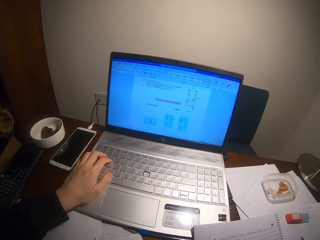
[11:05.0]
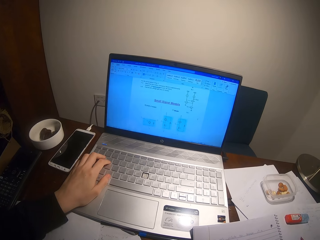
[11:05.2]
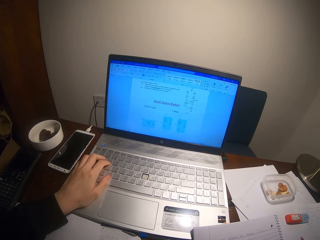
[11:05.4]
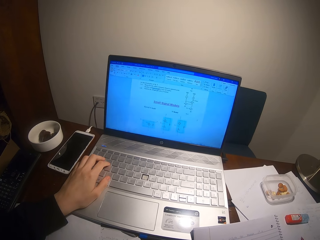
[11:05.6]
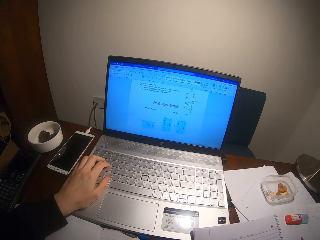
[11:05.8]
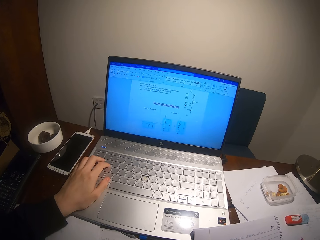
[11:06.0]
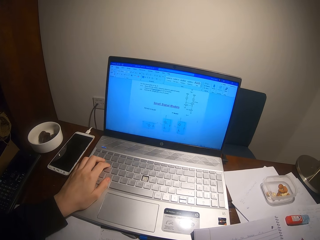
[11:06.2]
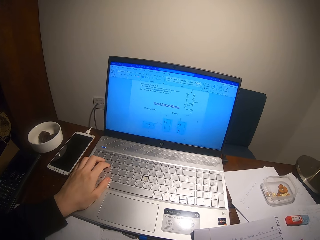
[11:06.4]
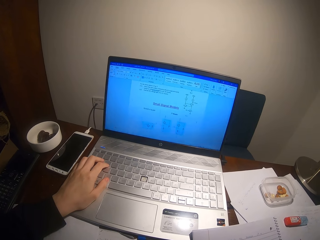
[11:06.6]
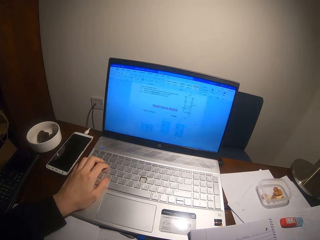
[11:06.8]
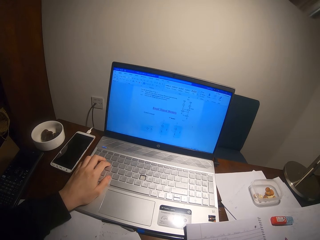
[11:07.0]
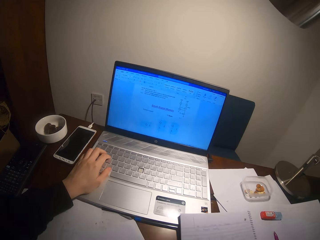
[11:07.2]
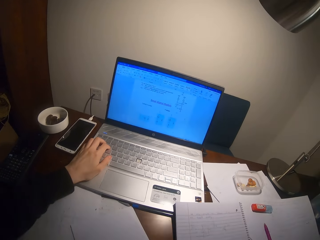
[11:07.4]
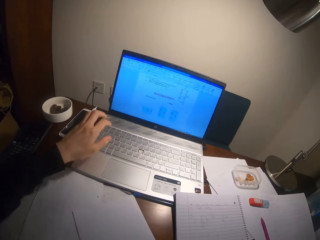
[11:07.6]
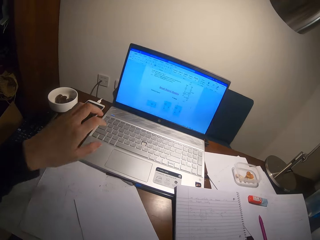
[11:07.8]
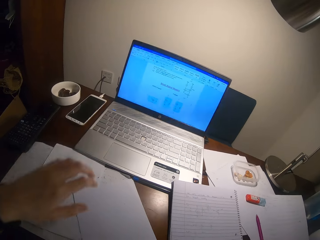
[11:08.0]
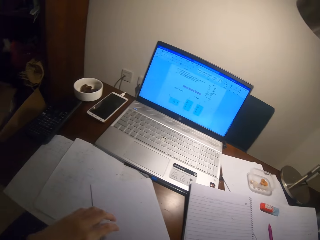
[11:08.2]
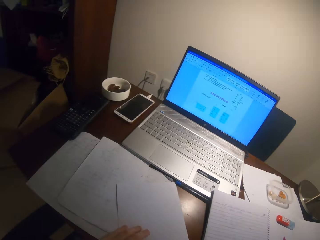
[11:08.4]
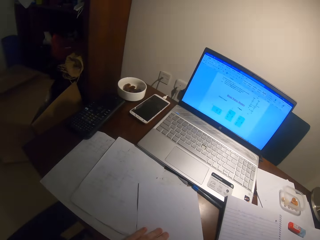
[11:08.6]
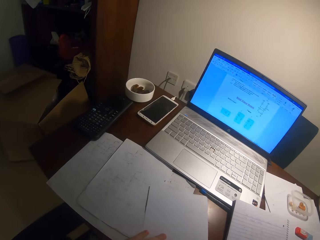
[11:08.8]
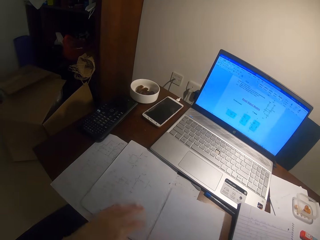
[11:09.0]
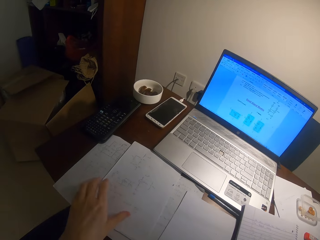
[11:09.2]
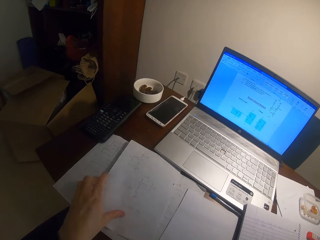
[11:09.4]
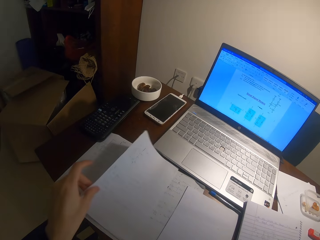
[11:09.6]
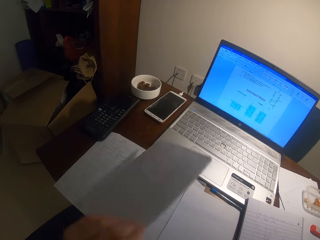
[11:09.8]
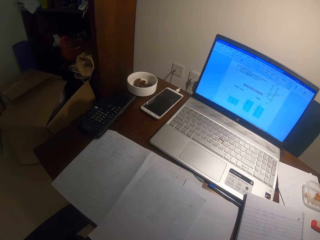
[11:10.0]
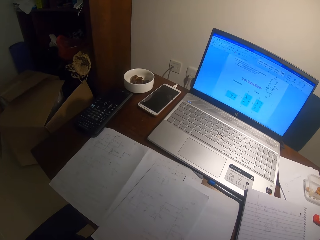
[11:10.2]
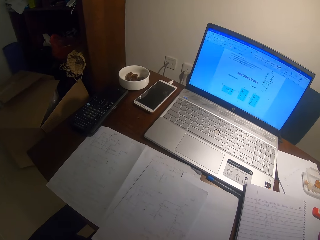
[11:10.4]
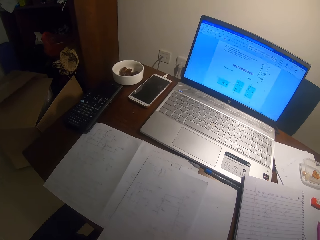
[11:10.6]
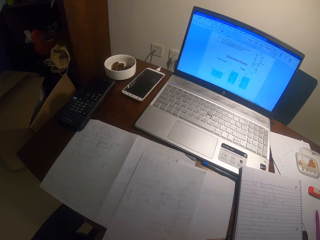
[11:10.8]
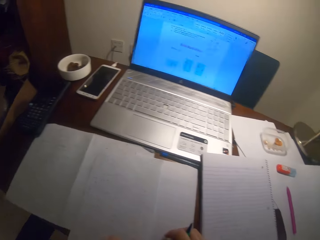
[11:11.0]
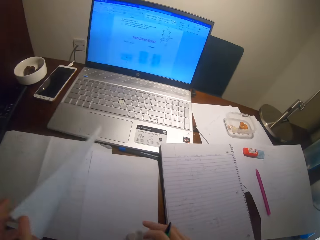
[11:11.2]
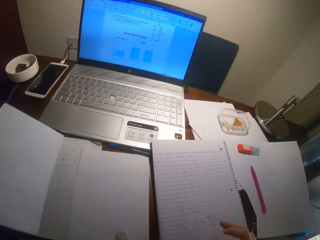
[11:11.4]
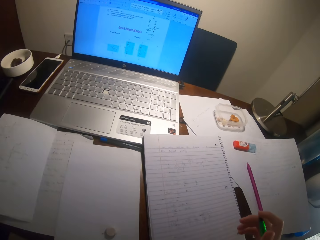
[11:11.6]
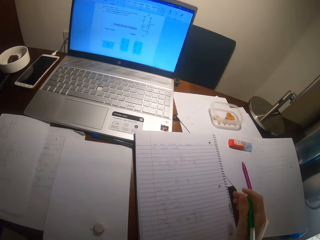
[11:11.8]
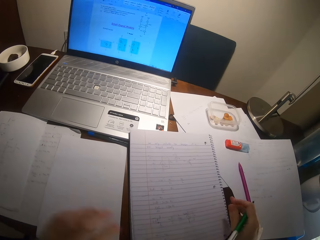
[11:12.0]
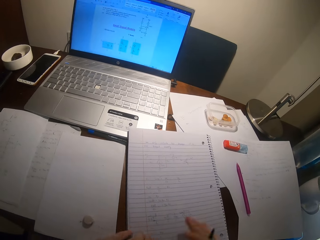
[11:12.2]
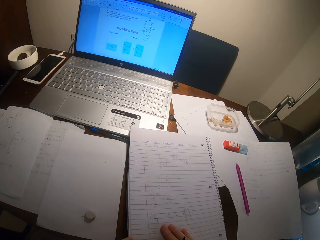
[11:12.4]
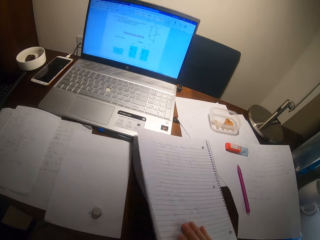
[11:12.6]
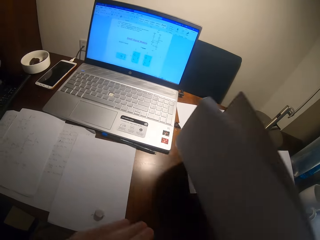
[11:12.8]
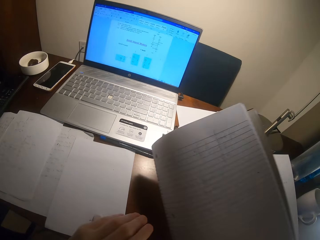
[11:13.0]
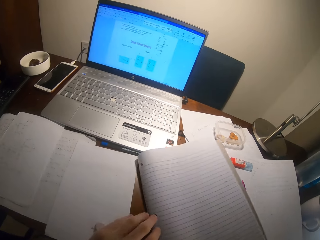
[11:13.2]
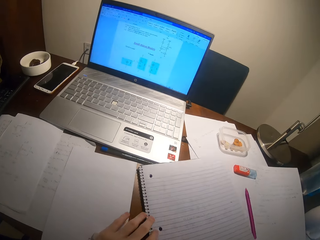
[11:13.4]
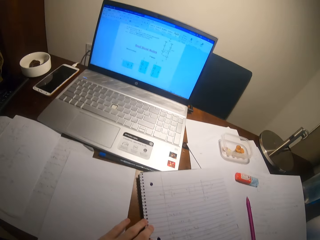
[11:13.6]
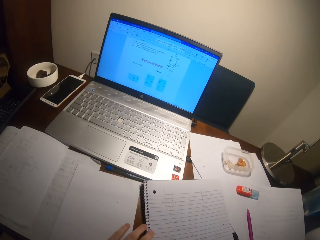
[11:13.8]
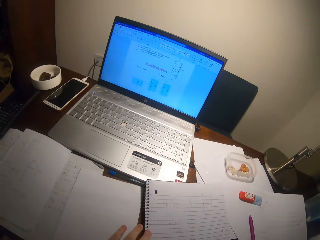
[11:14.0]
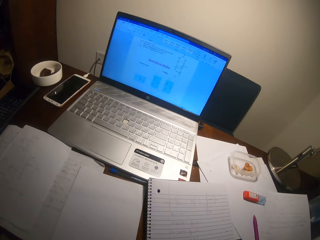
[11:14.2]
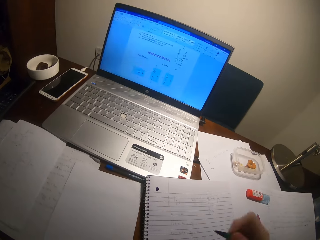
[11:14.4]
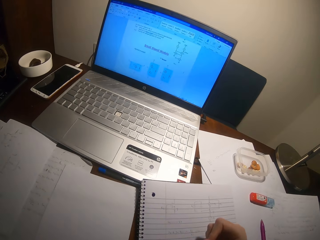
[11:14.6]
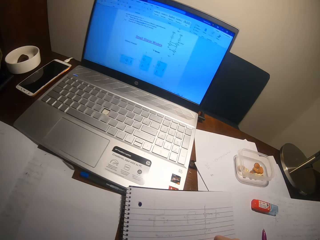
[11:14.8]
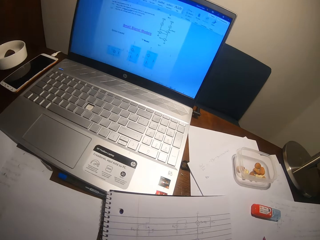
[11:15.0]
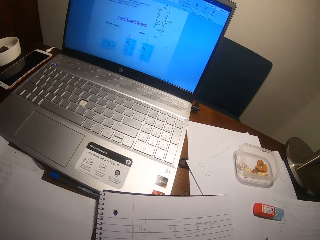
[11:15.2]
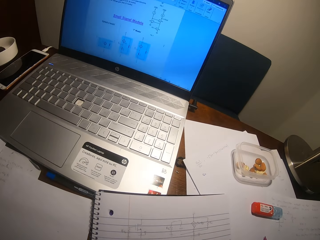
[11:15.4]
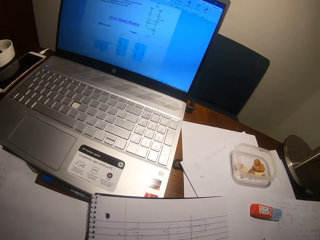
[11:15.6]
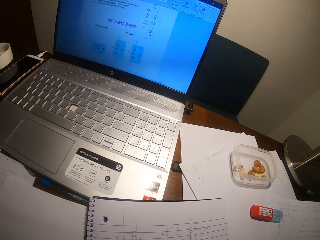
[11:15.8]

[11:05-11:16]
The camera wearer pulls his hand off the laptop. He holds a paper. He picks up the paper. He flips the paper. He turns the piece of paper to the other side. He flips the book.

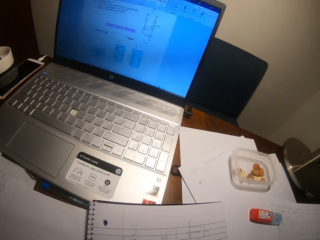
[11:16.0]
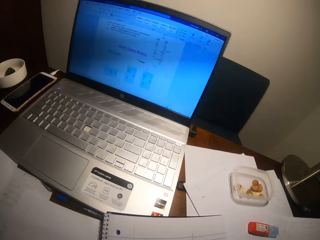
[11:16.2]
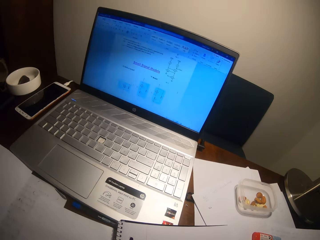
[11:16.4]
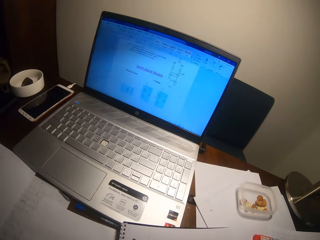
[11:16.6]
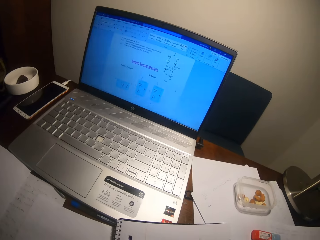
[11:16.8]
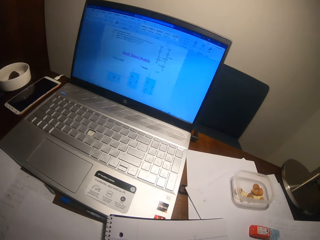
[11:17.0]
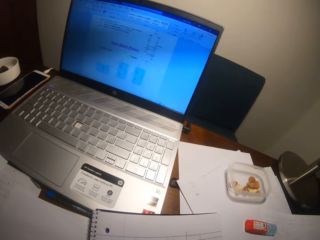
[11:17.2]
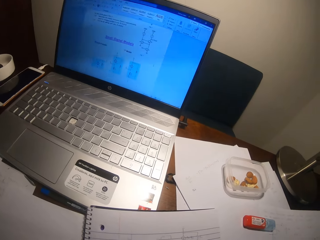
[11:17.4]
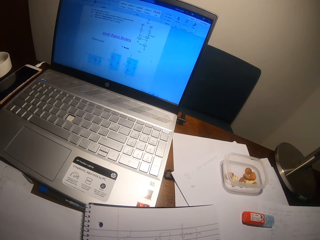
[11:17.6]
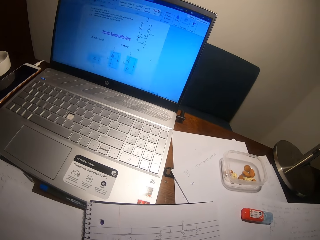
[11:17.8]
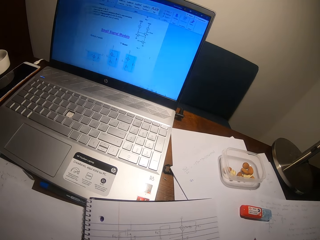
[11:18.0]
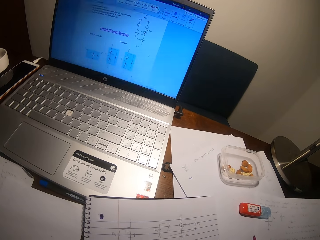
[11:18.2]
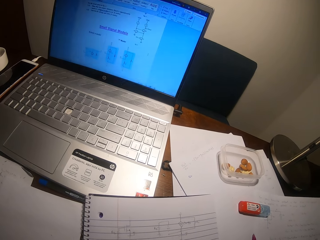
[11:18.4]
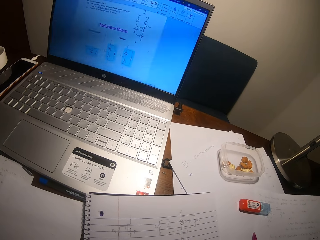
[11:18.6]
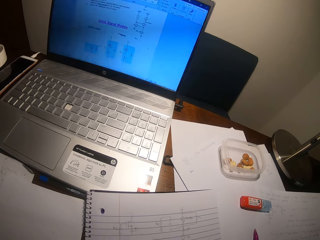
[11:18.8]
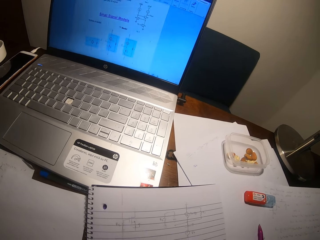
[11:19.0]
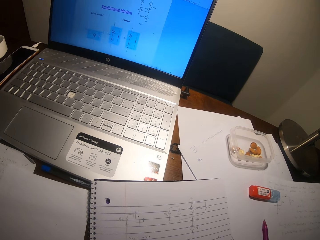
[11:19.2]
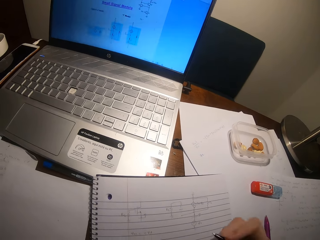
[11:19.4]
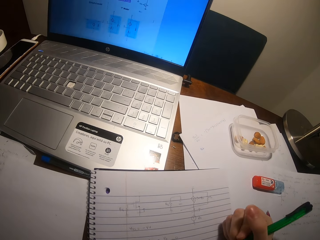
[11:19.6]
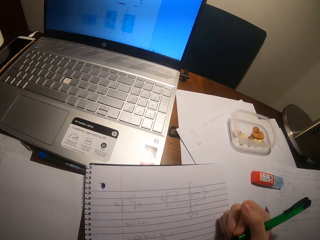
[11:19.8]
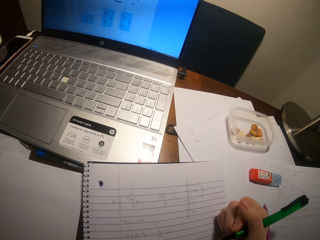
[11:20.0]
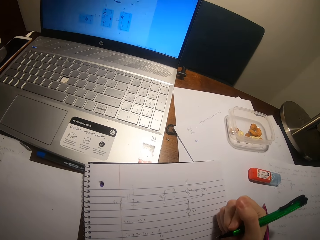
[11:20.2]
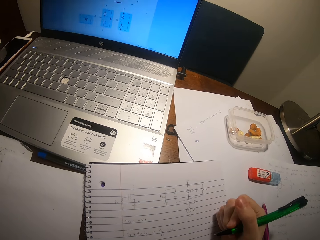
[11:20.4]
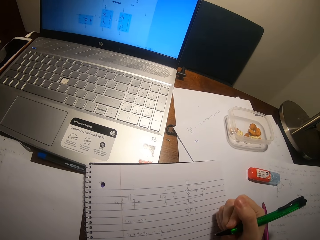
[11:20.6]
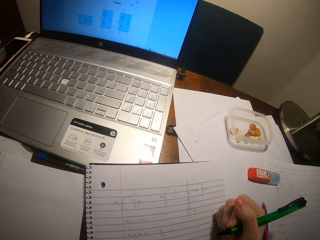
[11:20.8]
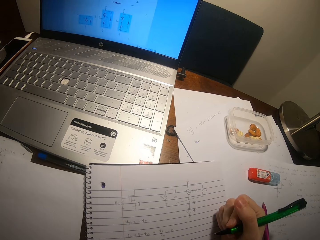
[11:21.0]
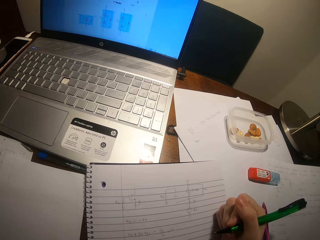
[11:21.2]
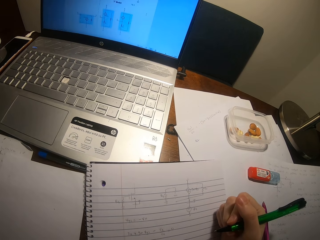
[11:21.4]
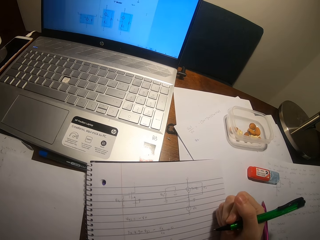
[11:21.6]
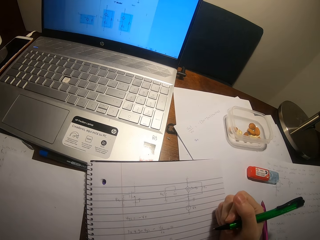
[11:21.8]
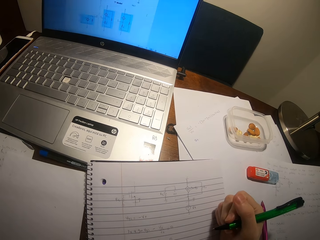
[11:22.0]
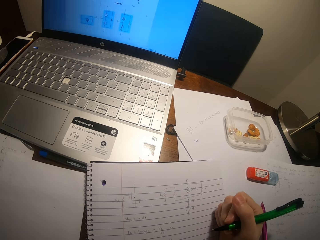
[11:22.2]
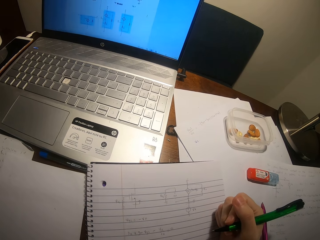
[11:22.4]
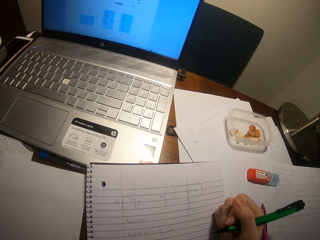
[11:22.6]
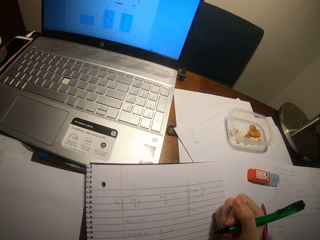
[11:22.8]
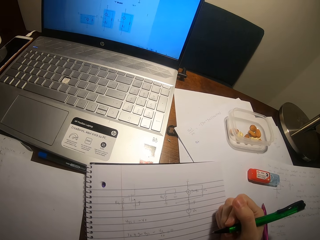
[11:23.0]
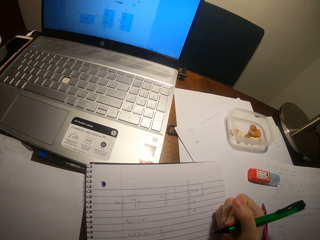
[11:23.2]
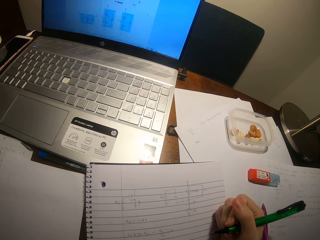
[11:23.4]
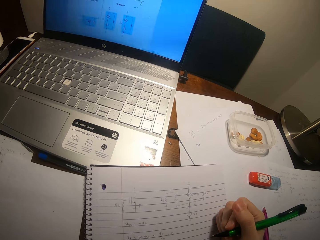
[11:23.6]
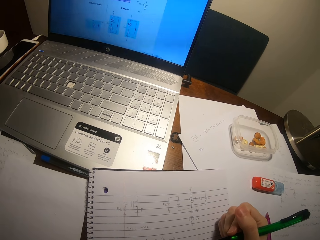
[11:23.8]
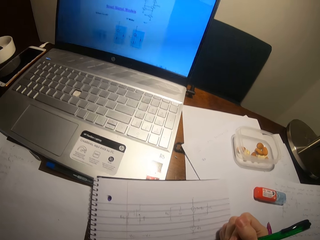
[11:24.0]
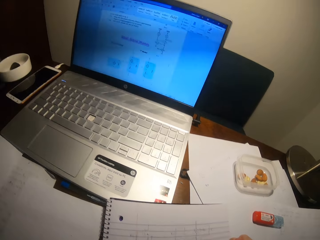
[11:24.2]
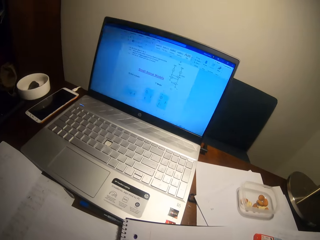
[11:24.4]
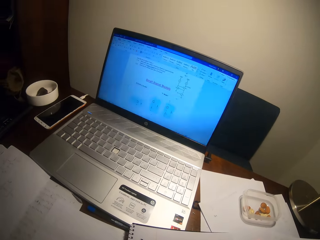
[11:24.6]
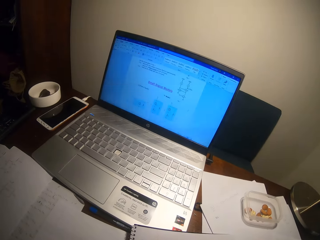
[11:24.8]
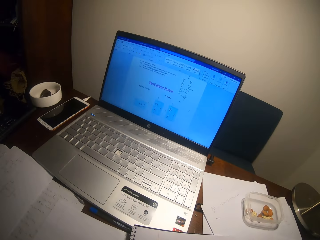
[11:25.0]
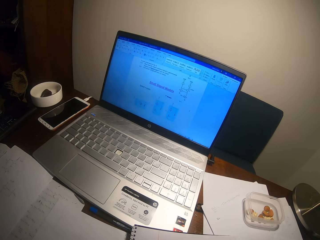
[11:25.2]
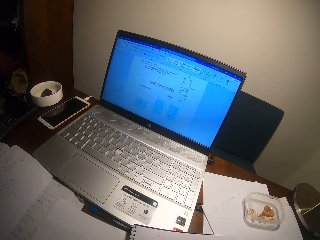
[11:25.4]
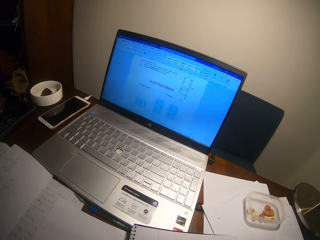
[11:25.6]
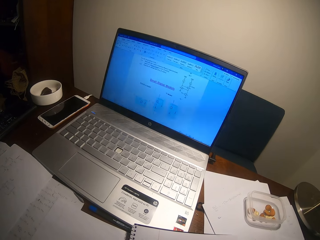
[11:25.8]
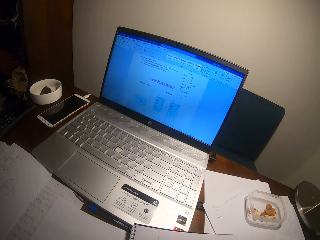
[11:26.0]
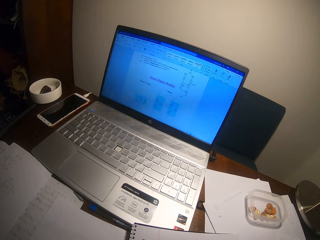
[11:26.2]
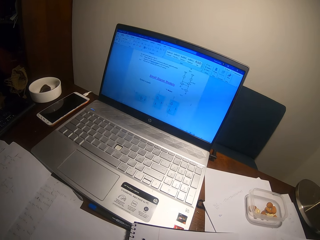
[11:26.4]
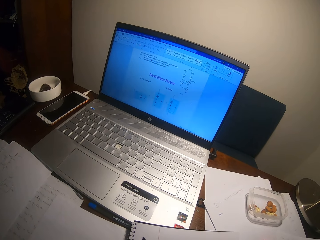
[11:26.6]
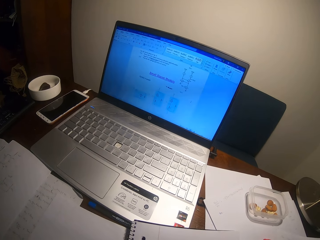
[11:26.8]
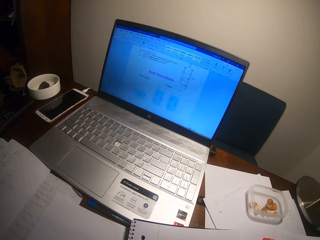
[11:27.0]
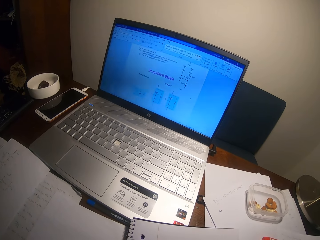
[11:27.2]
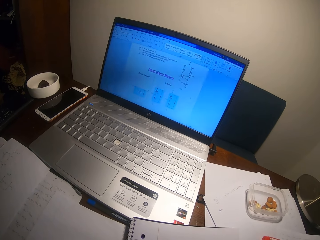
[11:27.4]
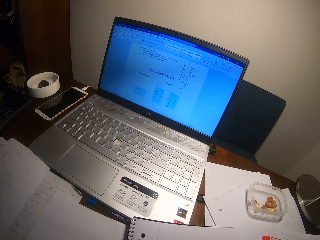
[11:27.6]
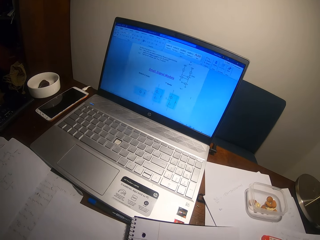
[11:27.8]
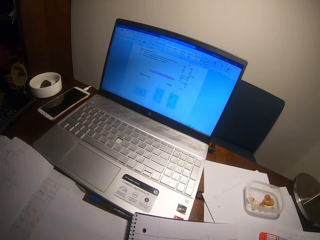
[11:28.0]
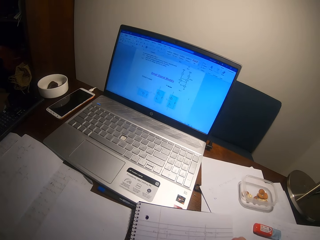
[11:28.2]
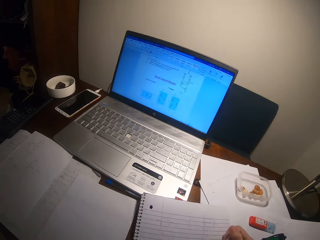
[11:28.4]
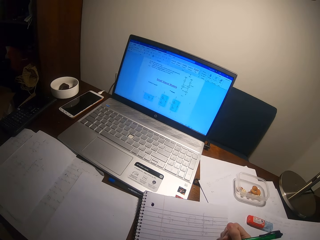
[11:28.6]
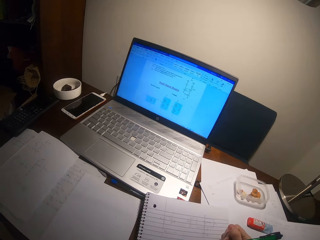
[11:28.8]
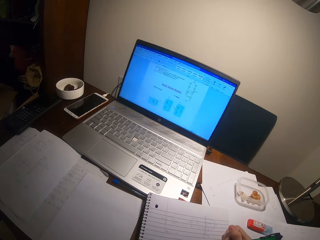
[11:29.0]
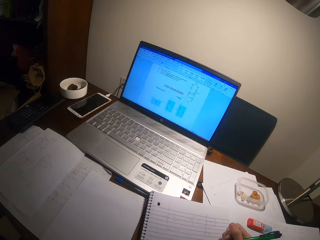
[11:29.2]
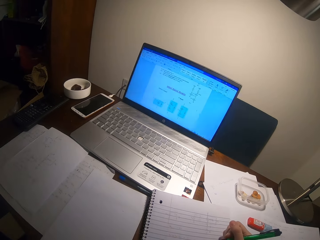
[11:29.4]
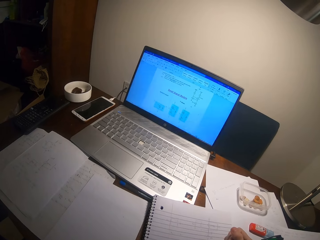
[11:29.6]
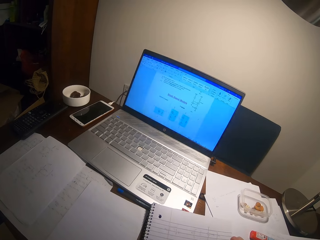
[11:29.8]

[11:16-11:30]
The camera wearer writes on the book with a ballpoint pen. They hold the pen. They look at the laptop. They stare at the book.
